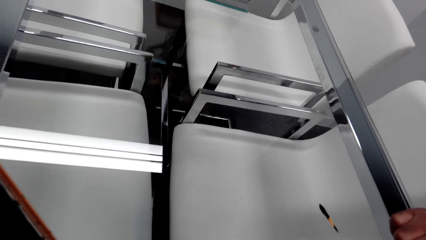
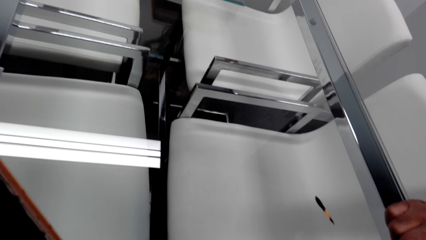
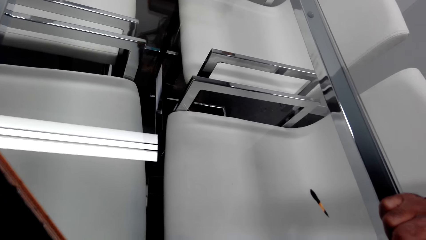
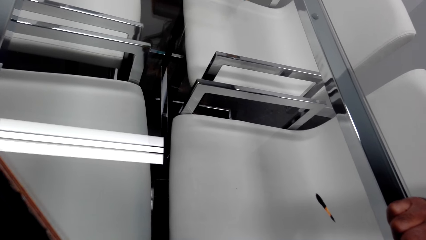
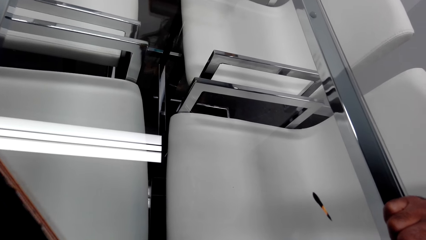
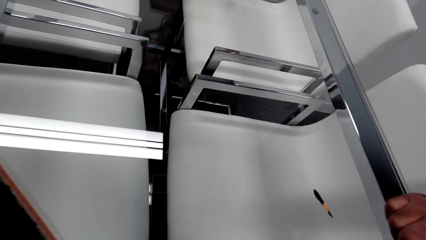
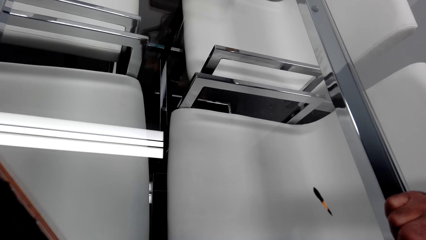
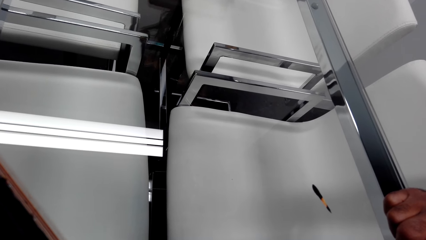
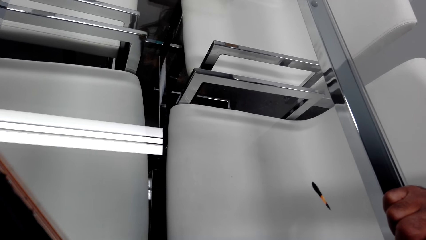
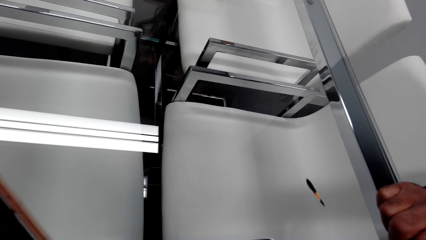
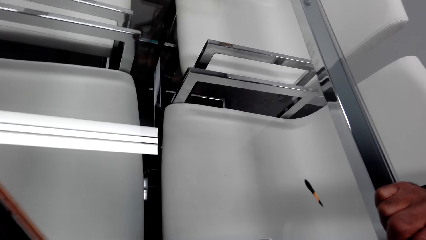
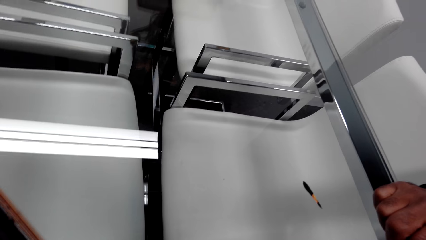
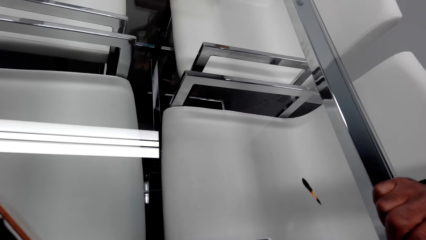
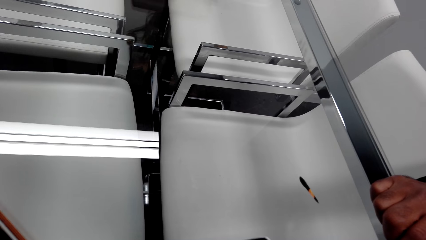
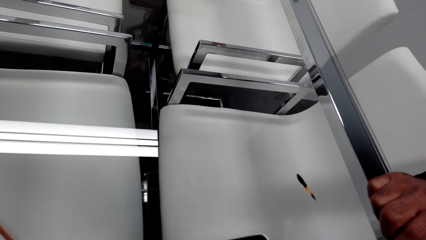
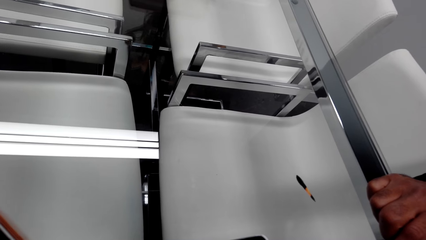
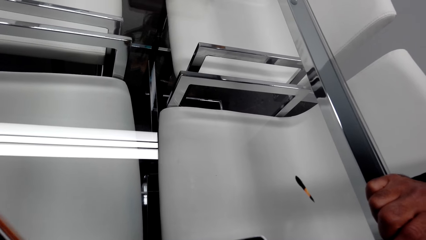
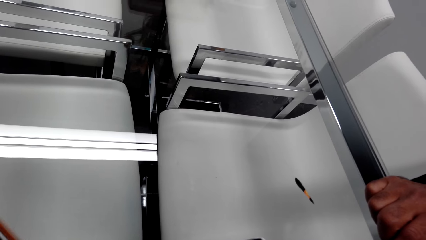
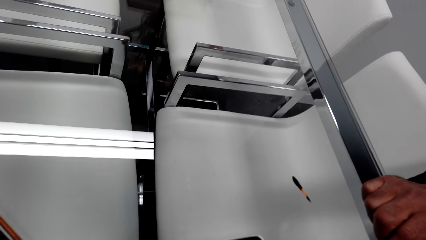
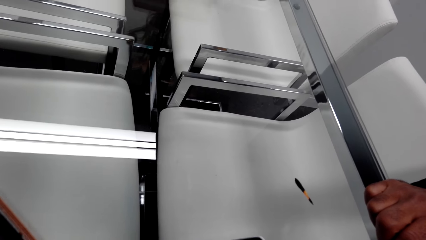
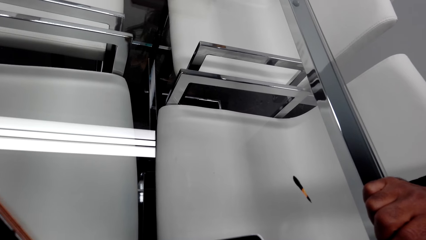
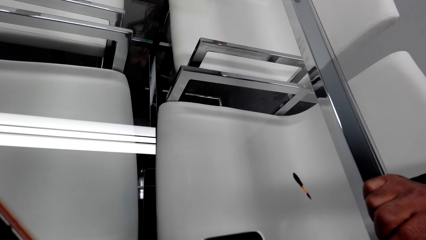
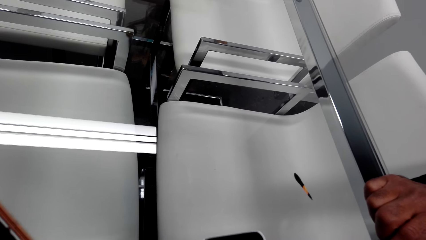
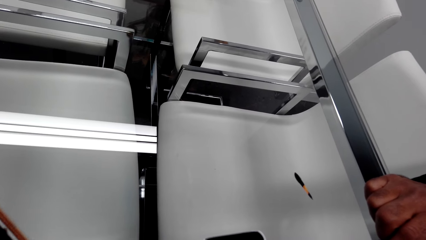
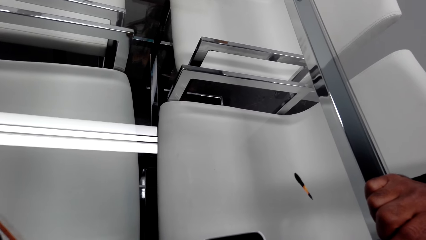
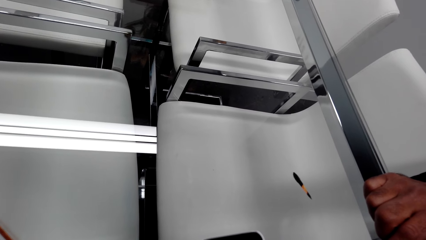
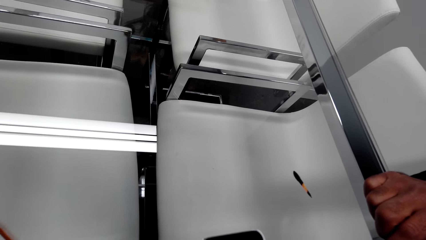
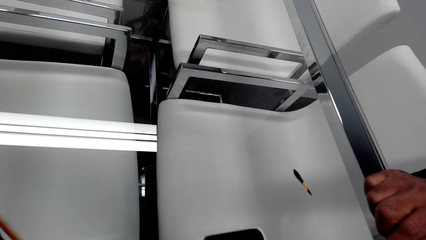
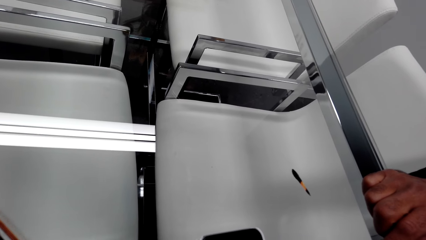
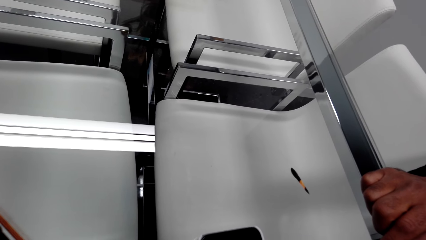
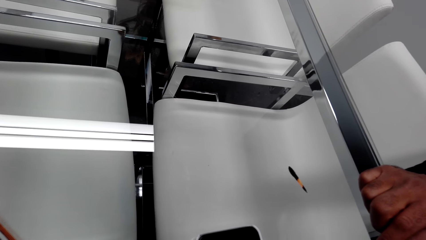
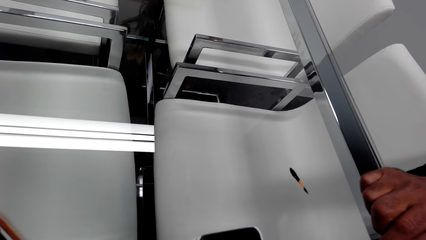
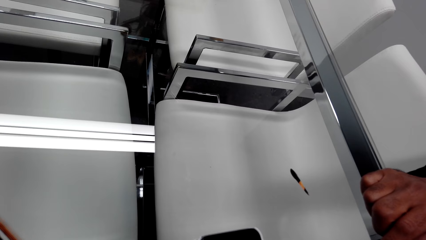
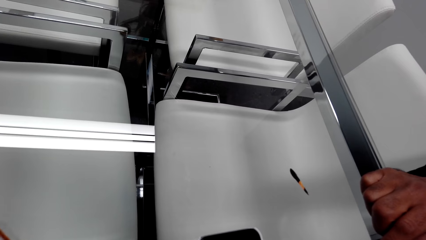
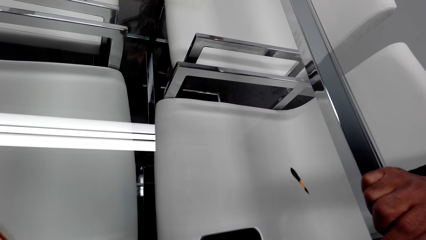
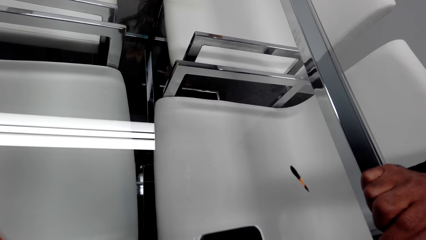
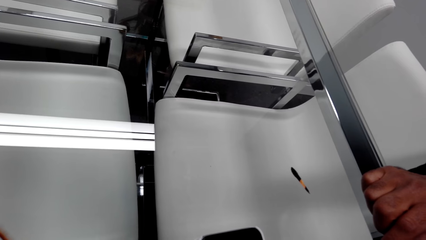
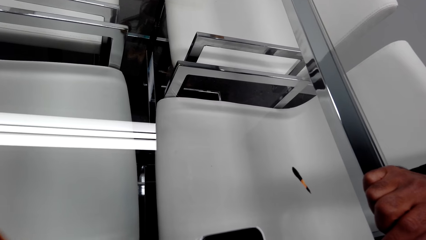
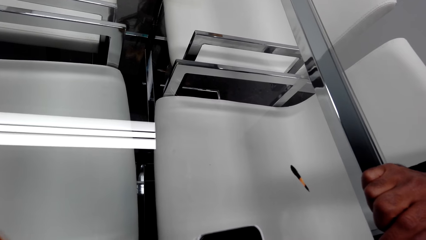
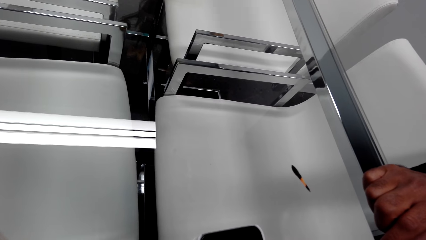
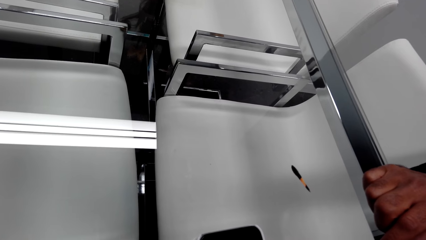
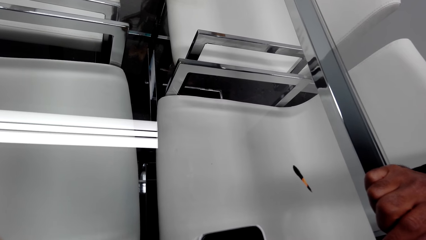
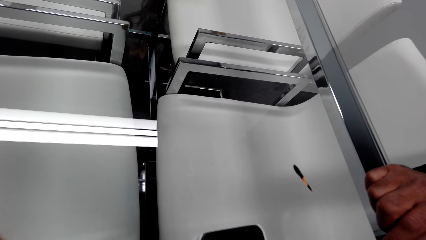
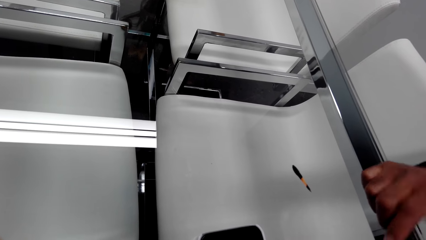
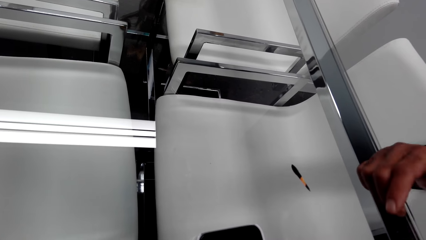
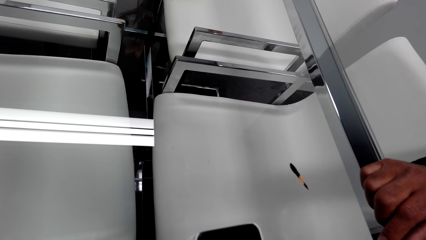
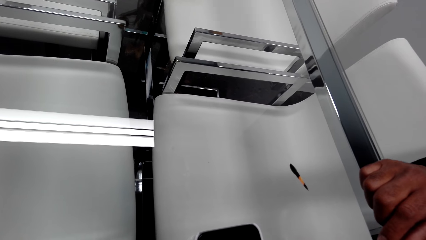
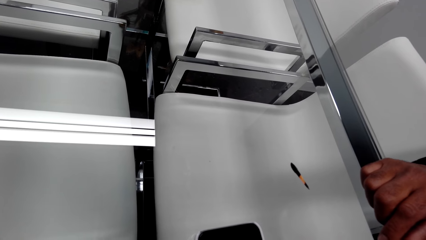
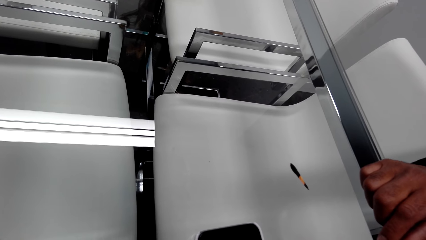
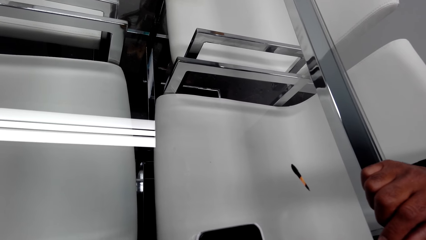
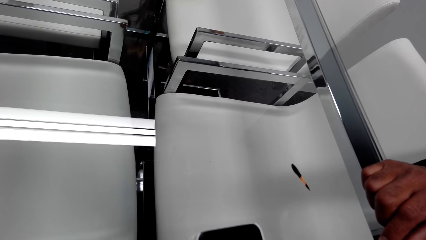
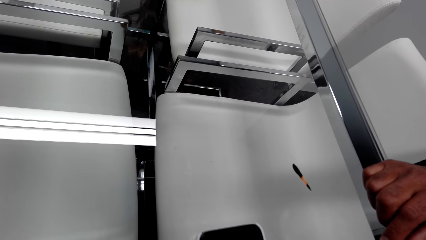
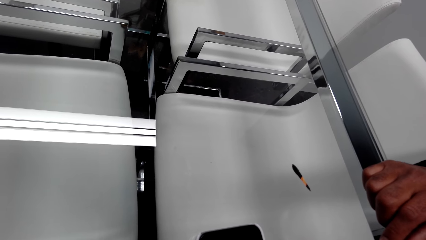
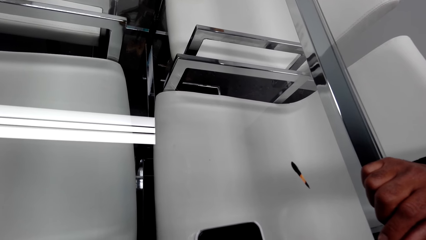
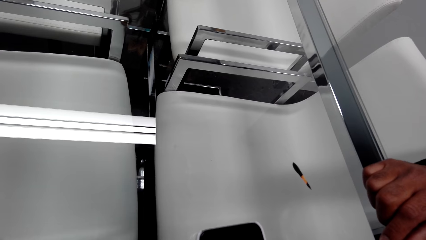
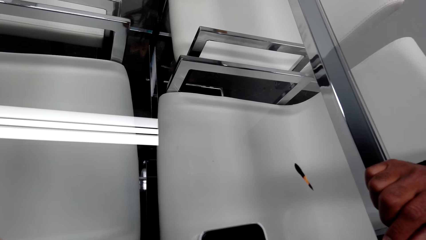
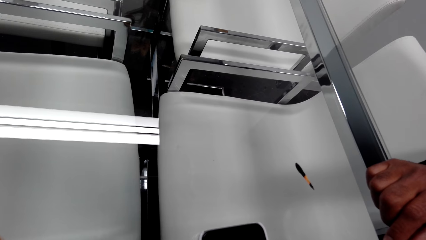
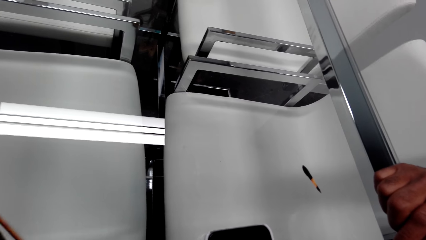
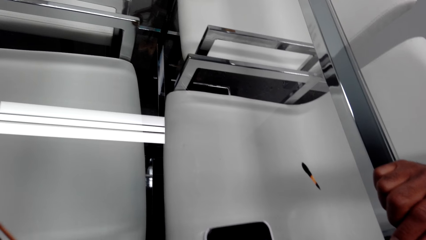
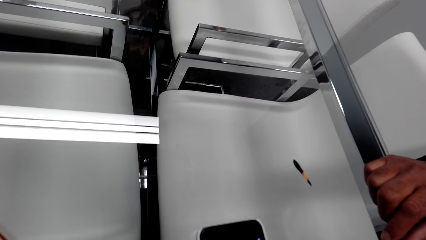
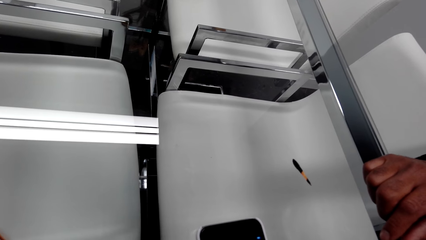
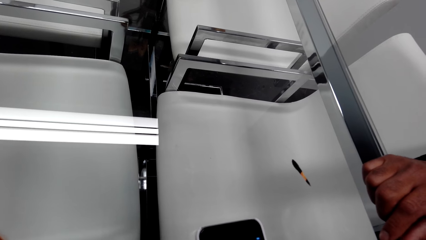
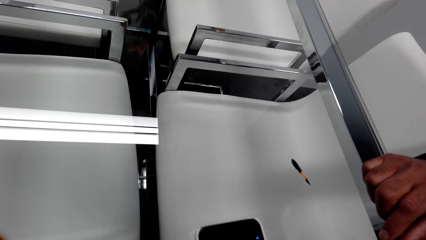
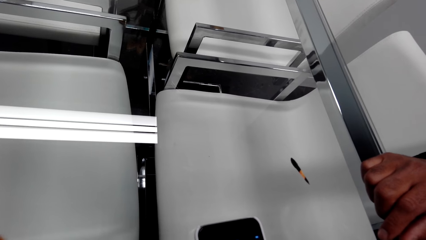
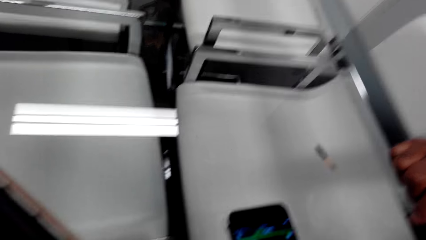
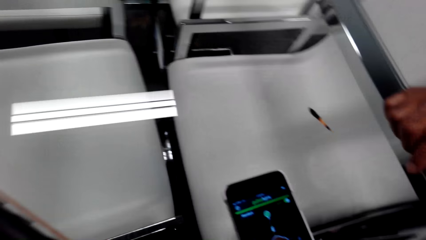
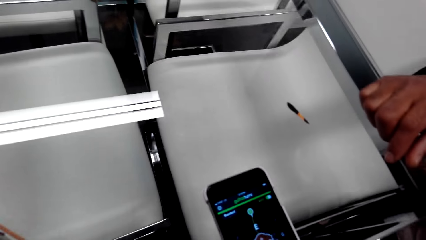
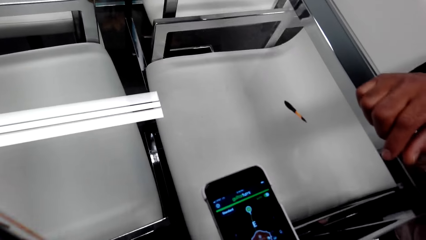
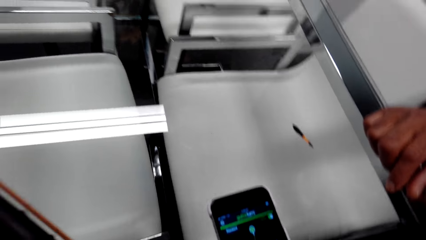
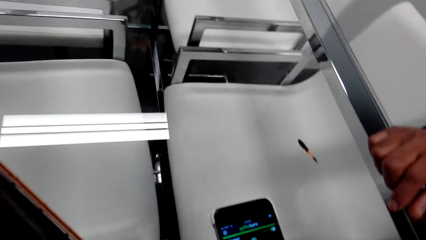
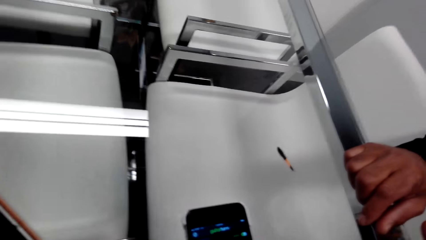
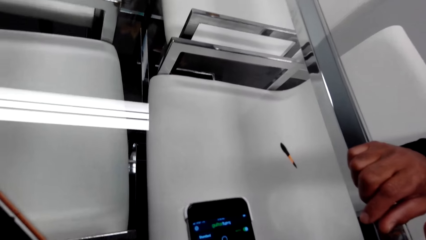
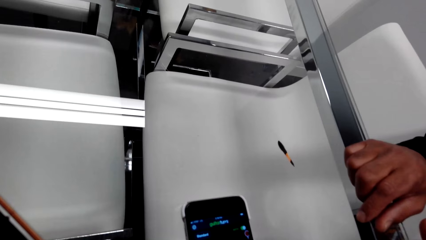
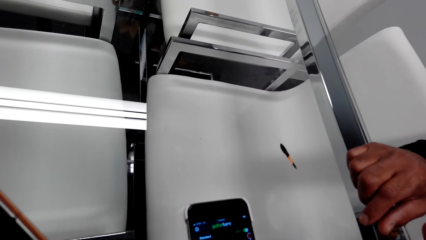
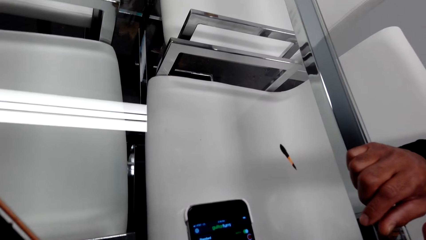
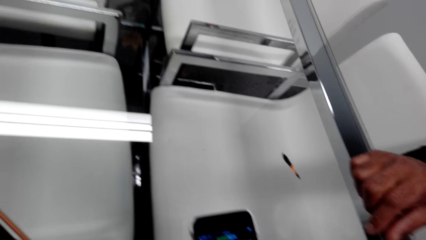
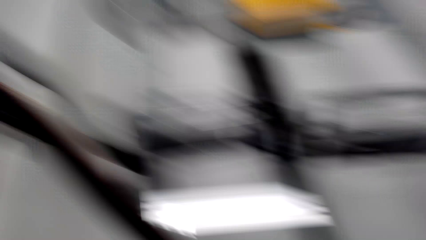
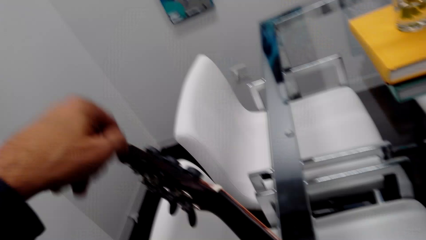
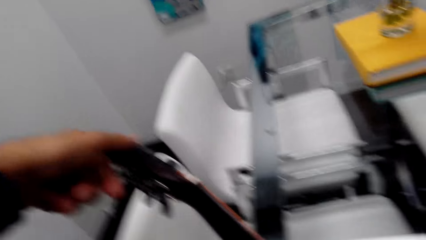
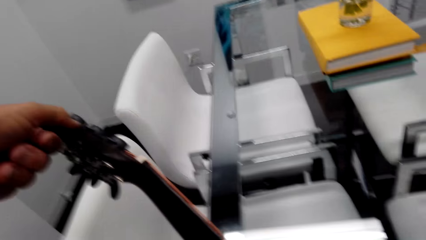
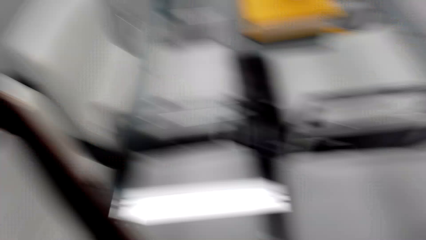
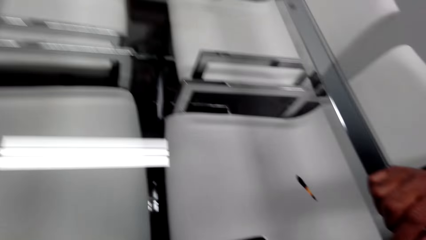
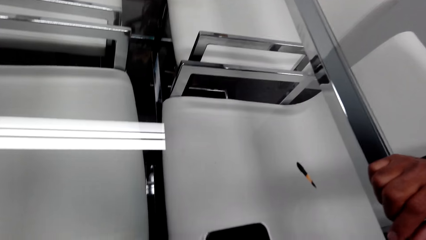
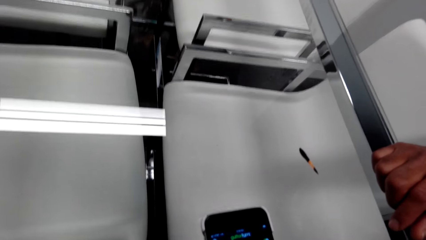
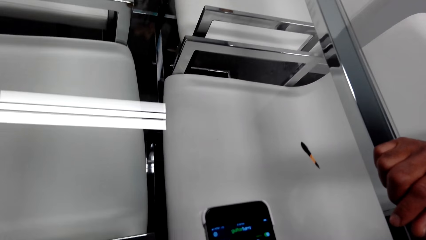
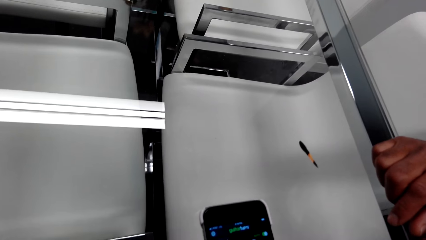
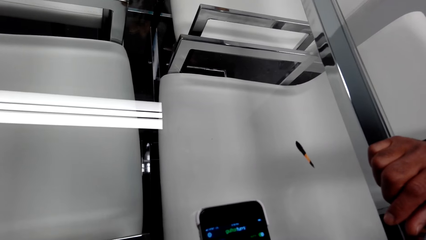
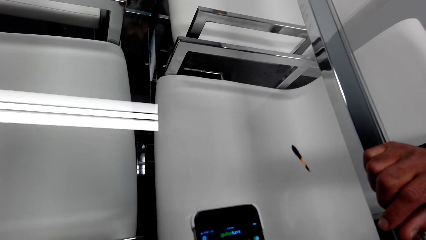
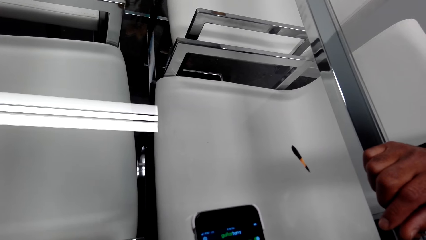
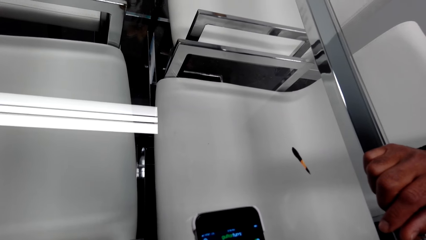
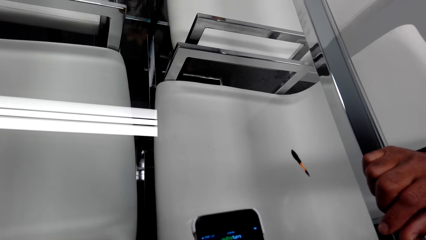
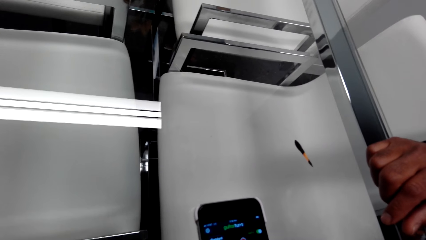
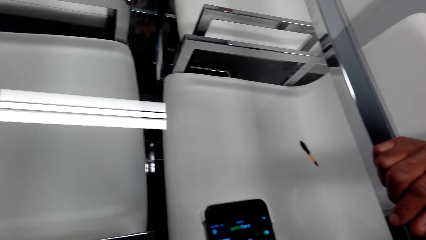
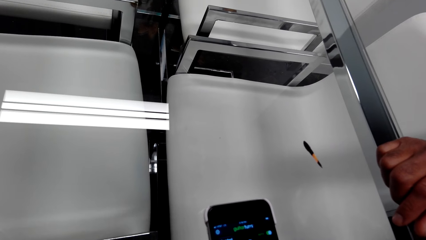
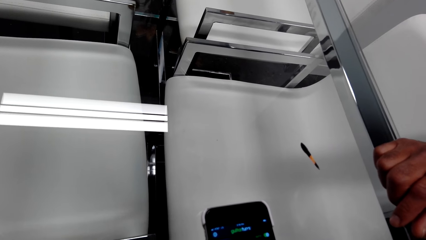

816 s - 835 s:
A man moves his hand. The camera wearer adjusts the guitar.
